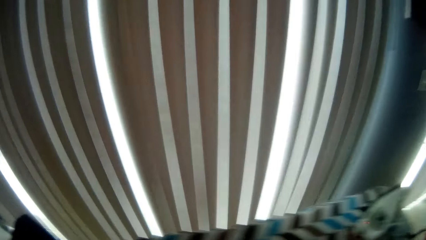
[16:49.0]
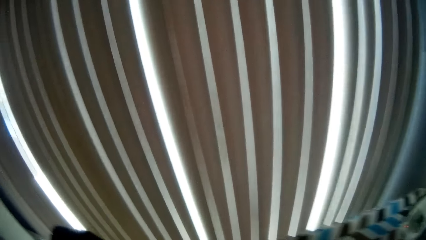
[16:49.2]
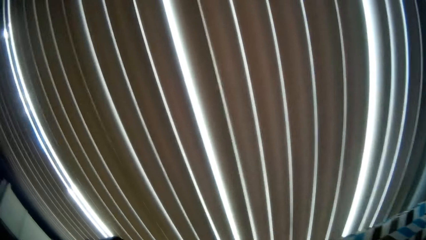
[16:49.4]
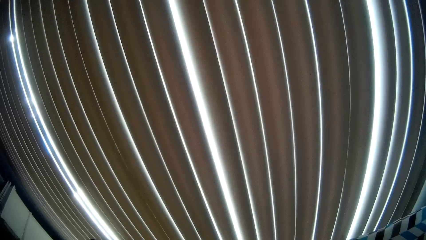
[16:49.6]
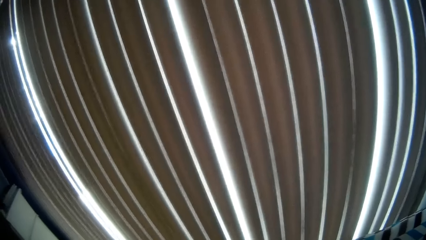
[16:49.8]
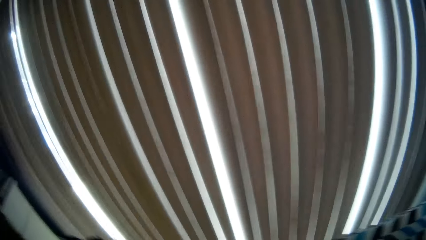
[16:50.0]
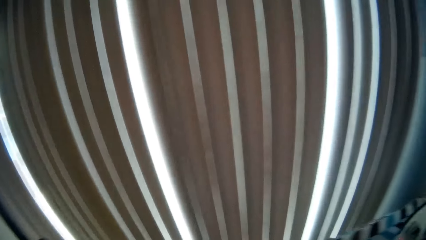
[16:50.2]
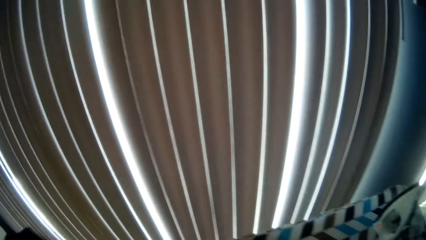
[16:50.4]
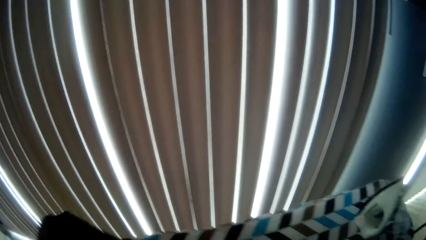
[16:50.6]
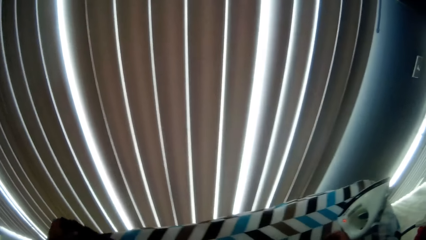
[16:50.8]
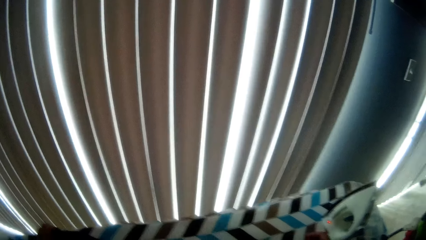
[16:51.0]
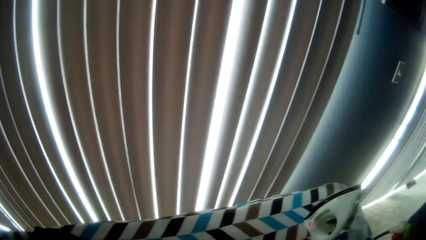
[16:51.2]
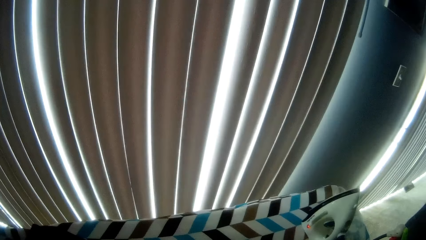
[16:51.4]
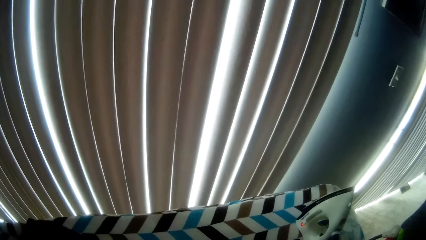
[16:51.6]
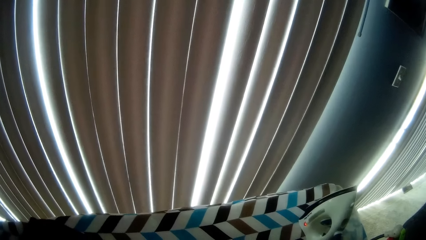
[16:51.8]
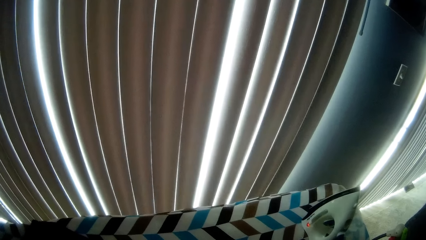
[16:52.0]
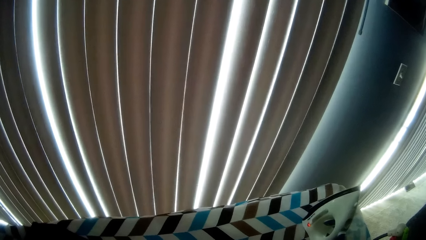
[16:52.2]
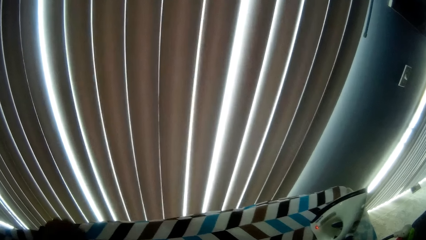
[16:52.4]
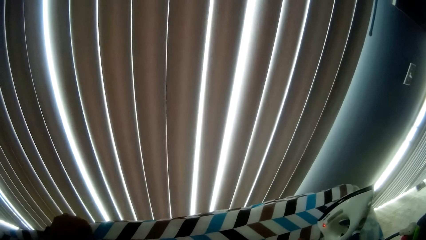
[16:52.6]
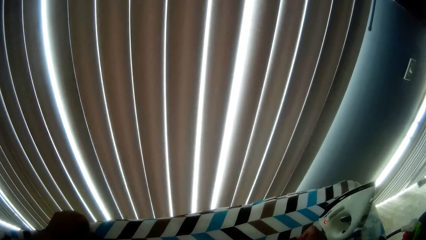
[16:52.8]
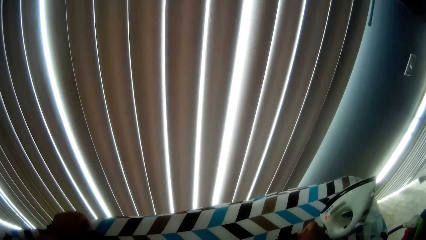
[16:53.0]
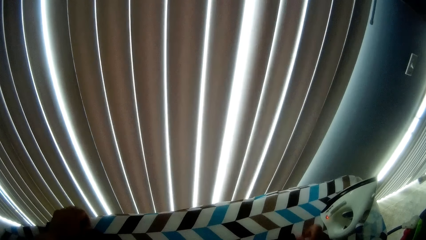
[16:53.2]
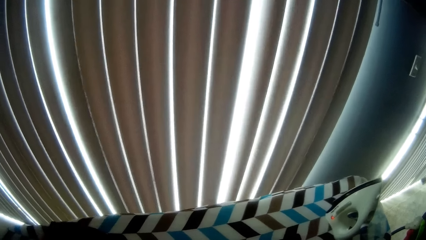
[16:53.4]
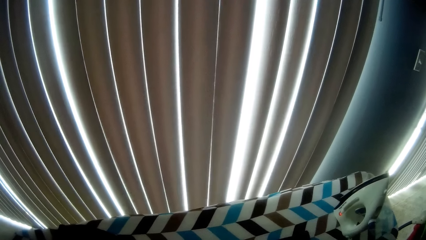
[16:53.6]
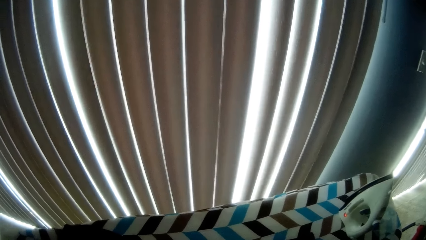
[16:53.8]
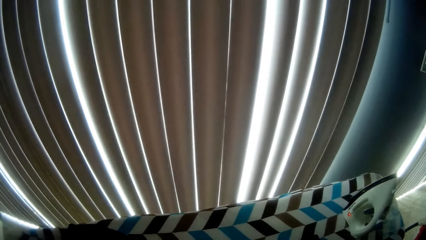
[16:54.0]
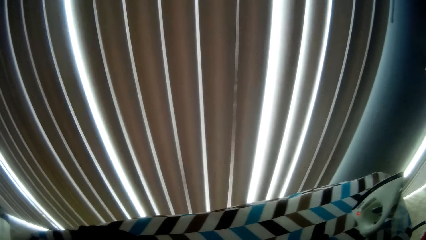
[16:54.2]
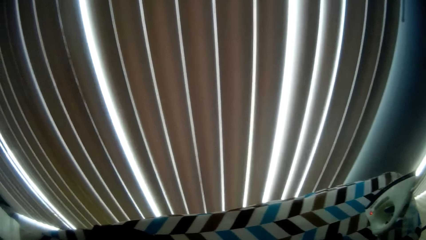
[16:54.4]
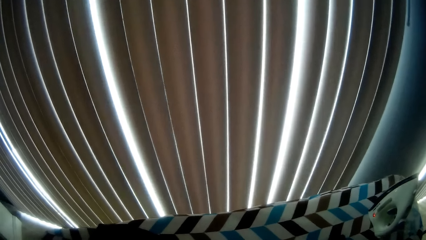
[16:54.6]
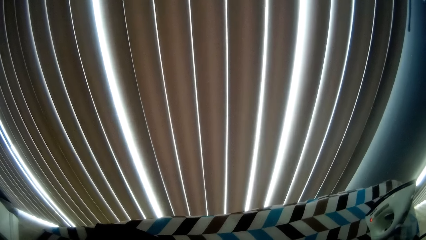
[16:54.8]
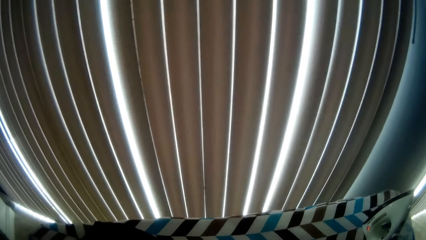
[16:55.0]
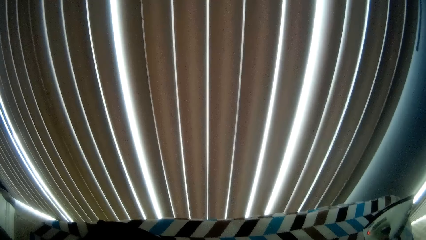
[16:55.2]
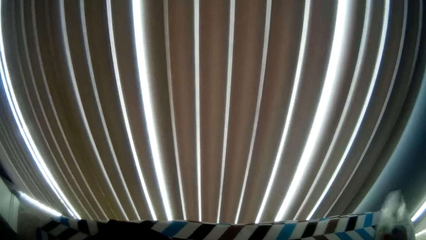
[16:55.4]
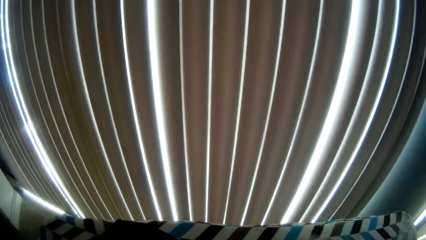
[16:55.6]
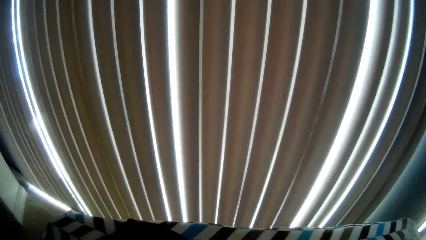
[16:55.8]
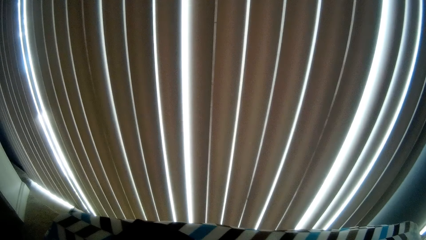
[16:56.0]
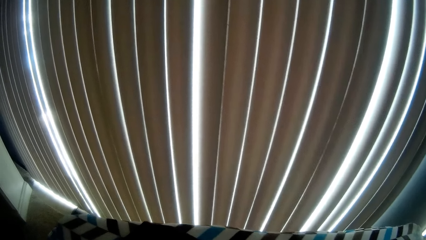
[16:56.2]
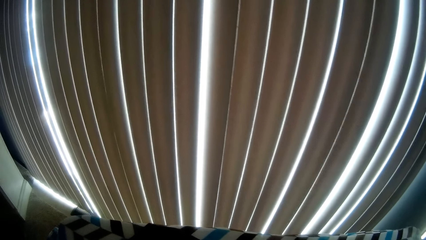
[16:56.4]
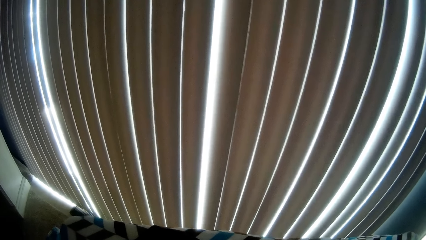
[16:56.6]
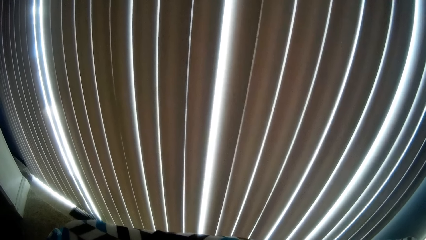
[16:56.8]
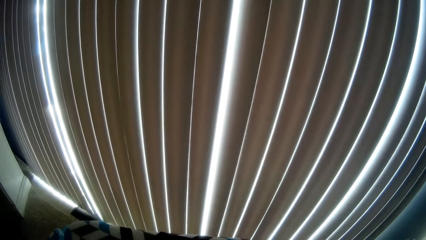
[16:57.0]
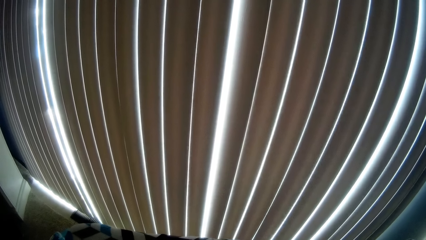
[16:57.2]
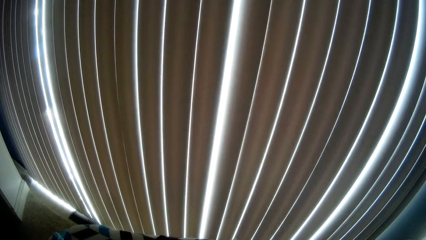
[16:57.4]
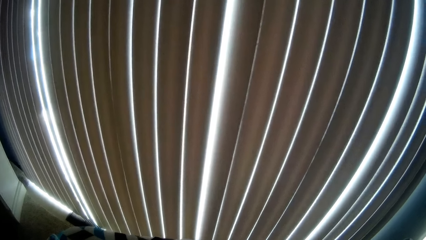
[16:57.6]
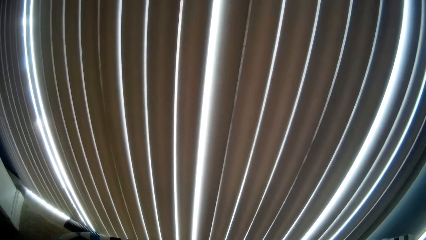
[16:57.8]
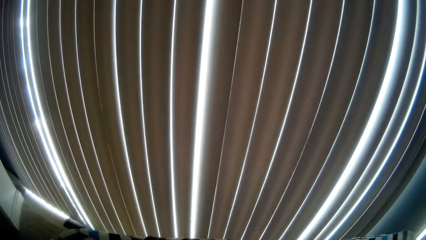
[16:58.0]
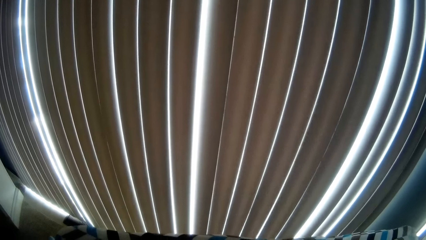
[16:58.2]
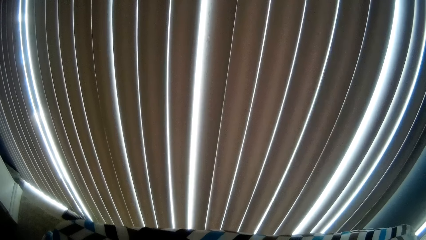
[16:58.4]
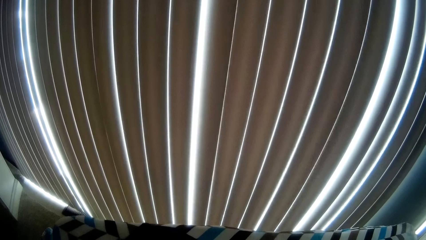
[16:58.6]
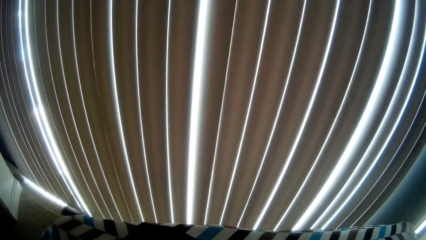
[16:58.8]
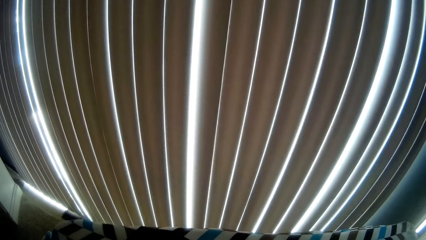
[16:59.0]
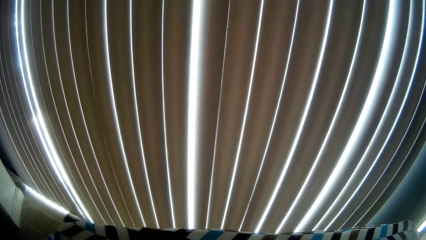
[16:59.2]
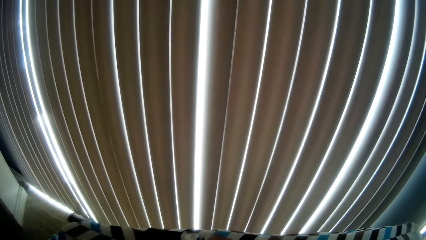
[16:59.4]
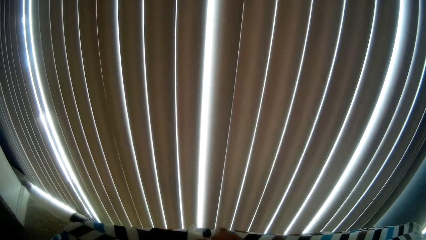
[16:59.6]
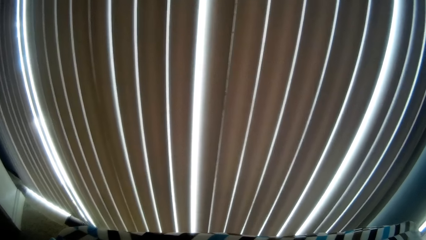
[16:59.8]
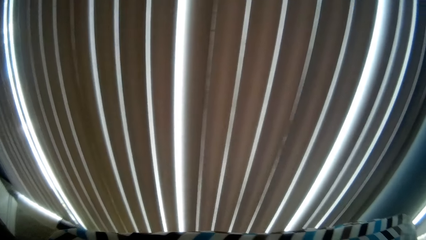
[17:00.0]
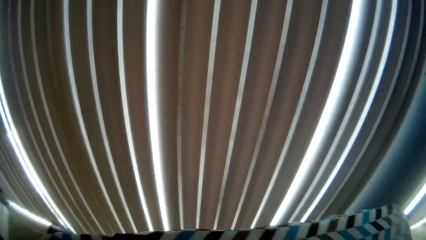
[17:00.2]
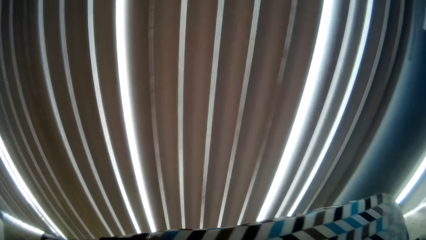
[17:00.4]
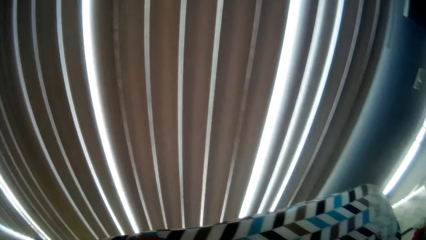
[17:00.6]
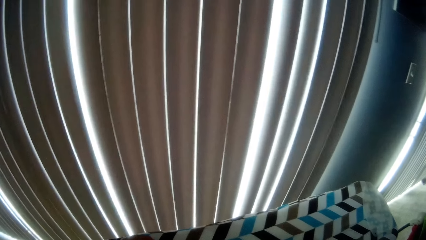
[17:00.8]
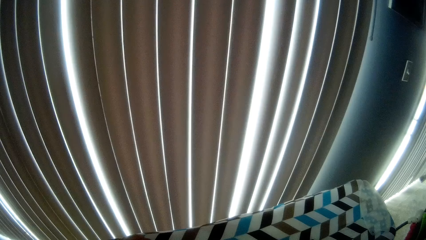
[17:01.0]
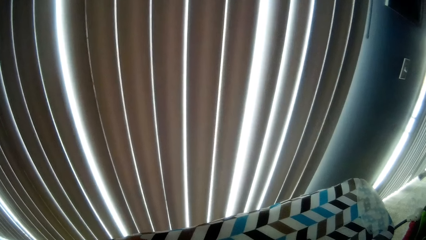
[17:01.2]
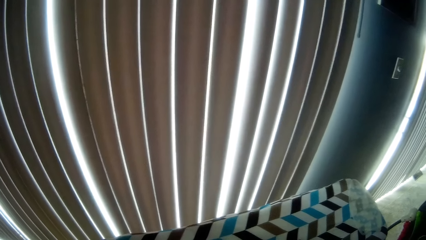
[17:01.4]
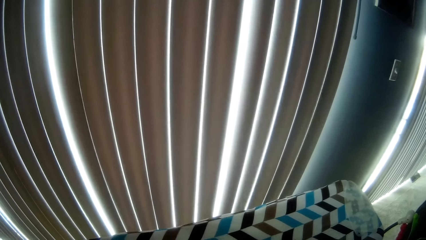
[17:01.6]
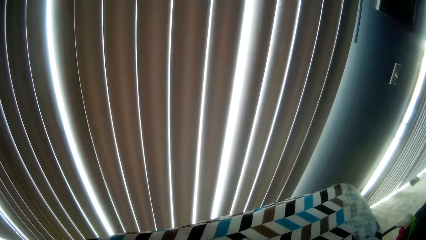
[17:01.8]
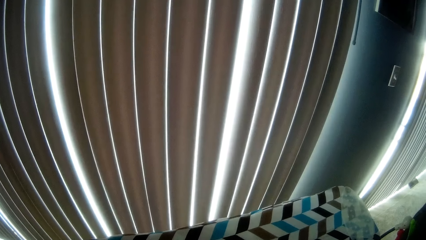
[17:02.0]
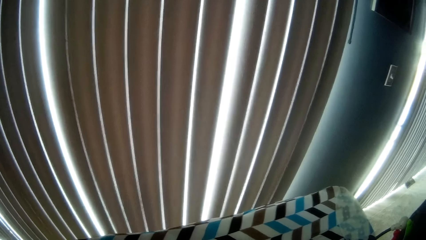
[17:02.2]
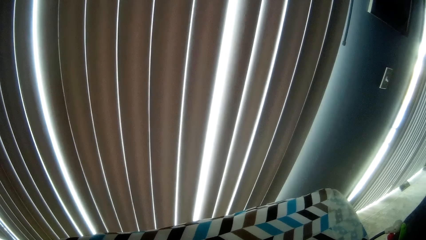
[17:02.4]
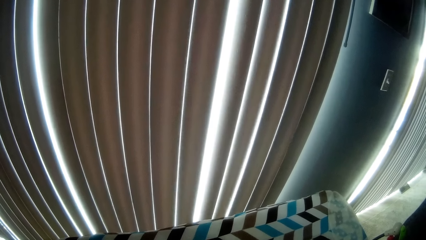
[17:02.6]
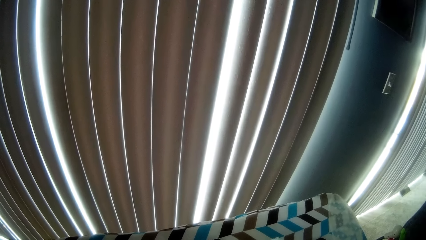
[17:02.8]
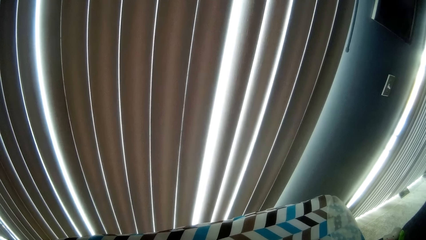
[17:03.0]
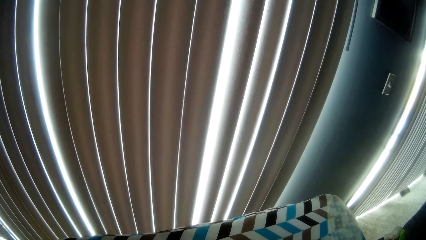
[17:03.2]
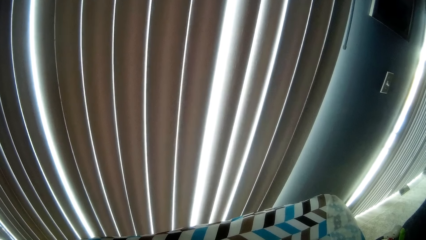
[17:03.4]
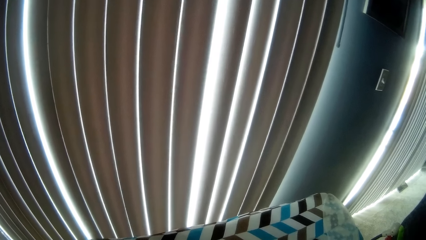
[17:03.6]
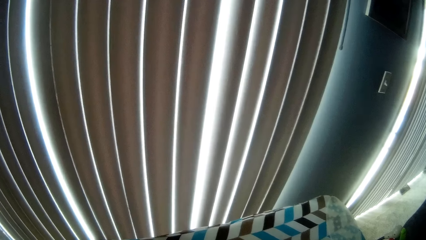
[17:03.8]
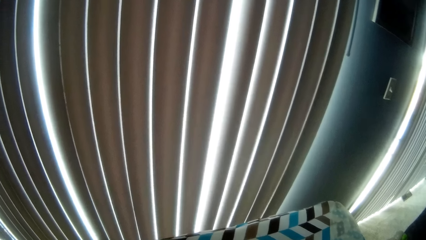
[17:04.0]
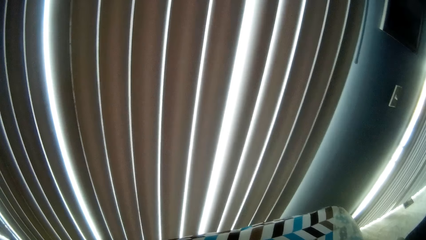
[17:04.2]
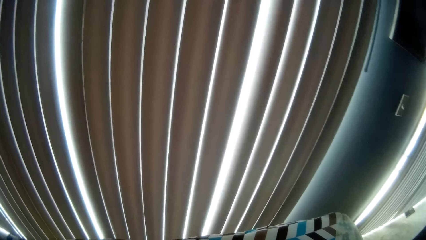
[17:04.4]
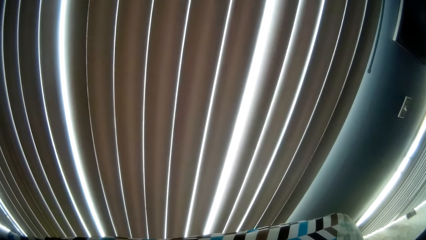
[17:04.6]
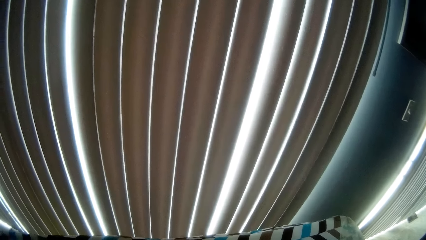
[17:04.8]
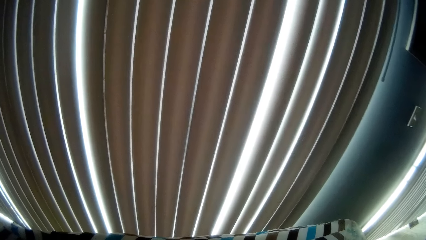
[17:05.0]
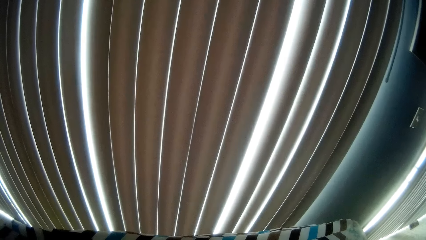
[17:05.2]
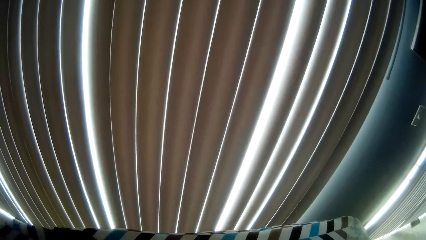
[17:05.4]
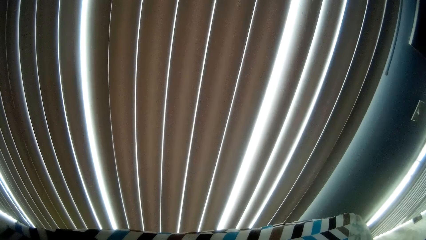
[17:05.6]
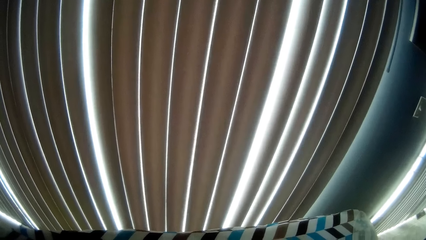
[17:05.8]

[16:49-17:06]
The camera wearer talks. He adjusts the shirt. He picks up the iron with his right hand. He irons the shirt.
